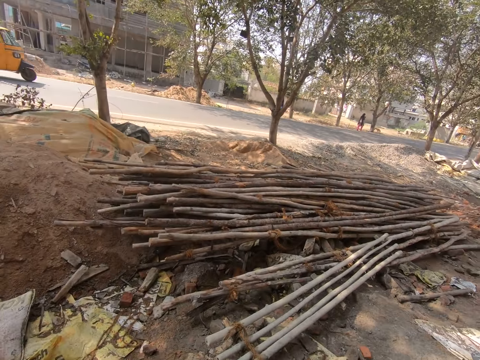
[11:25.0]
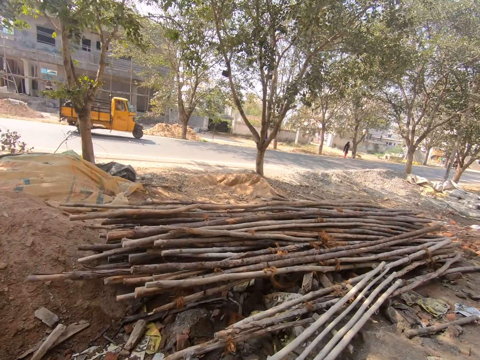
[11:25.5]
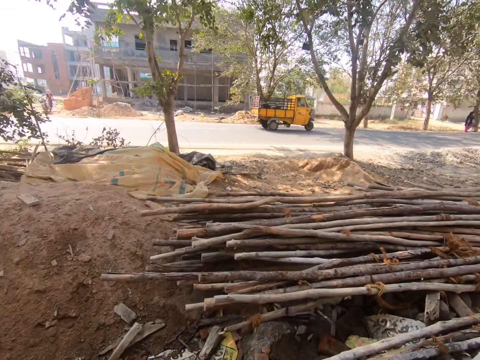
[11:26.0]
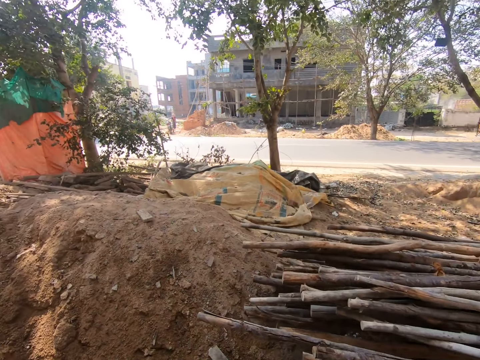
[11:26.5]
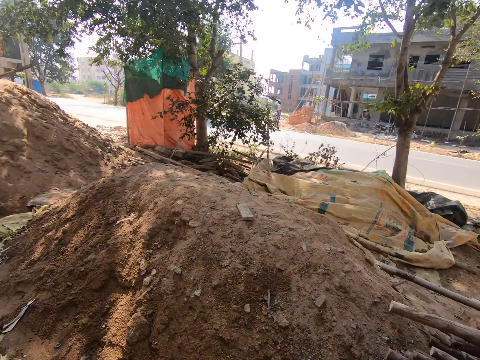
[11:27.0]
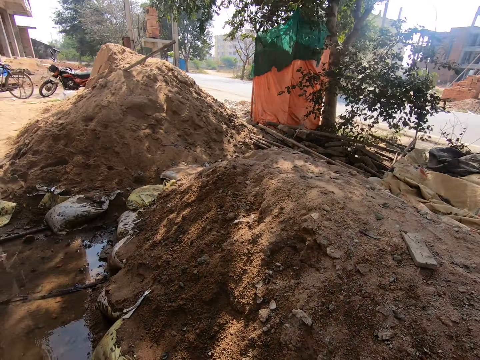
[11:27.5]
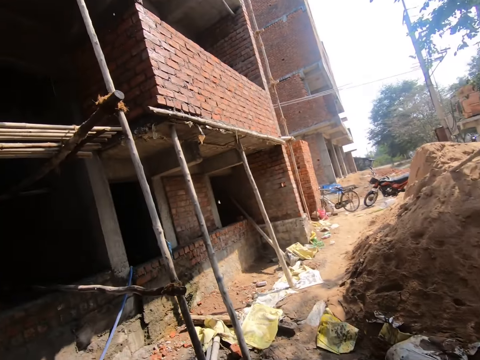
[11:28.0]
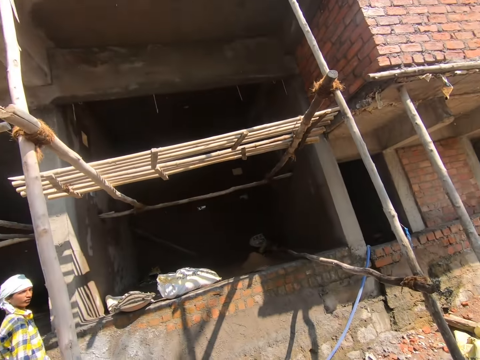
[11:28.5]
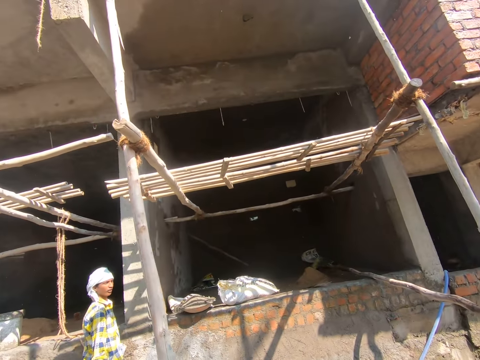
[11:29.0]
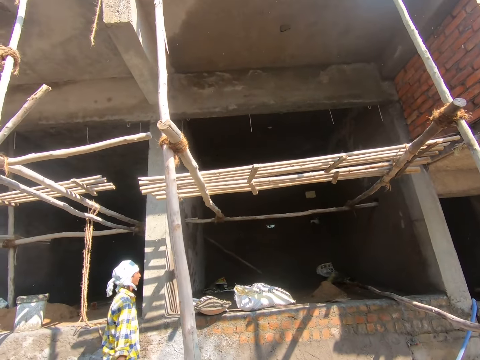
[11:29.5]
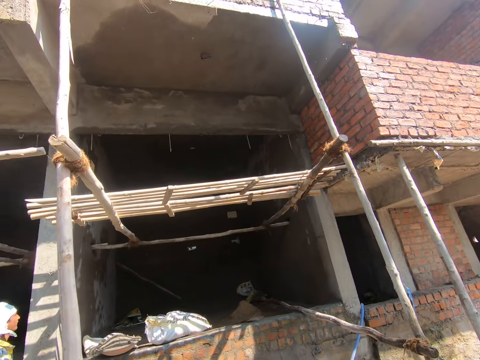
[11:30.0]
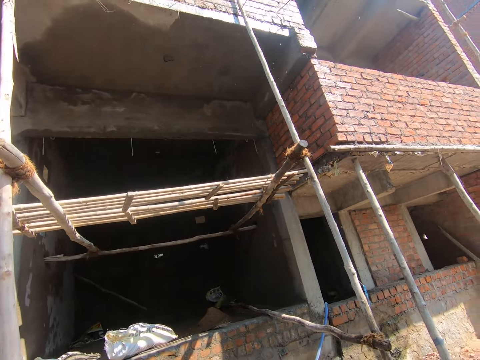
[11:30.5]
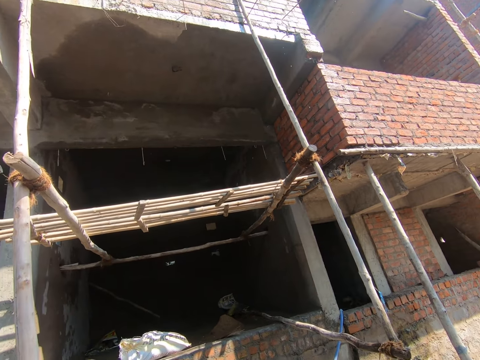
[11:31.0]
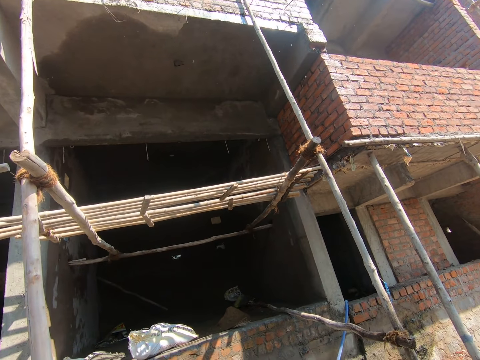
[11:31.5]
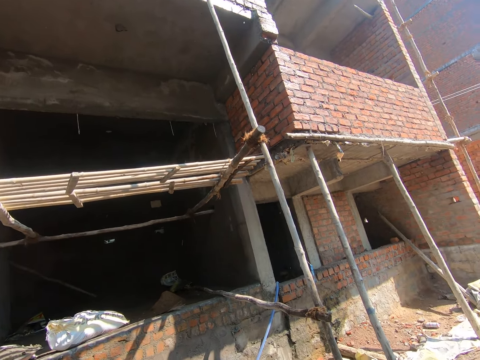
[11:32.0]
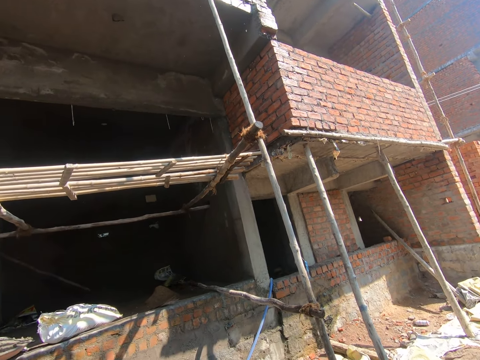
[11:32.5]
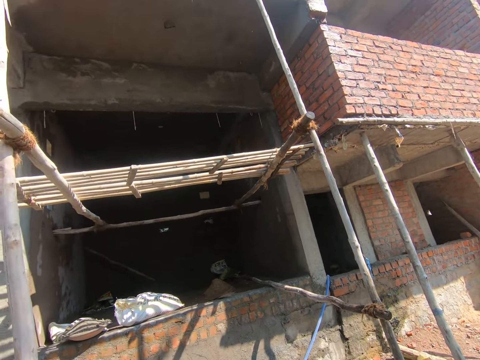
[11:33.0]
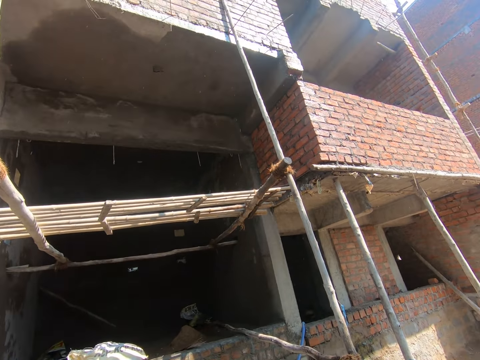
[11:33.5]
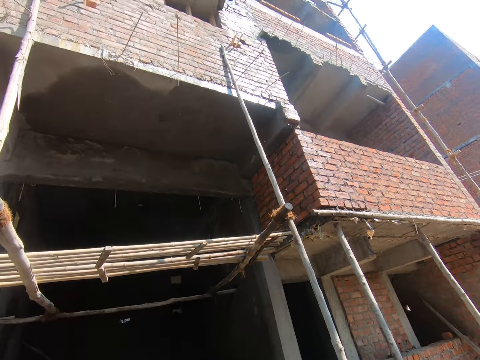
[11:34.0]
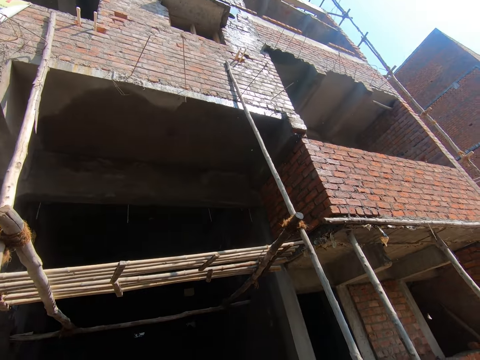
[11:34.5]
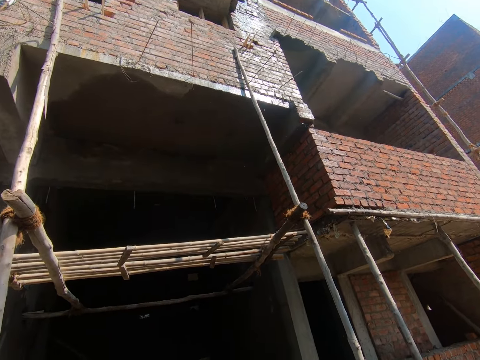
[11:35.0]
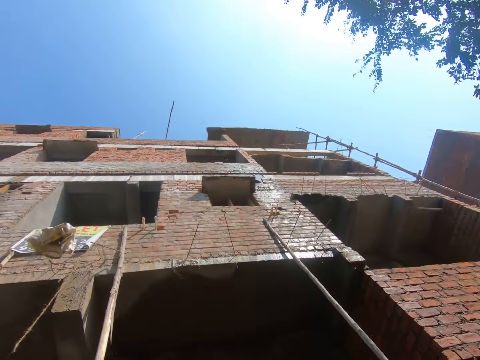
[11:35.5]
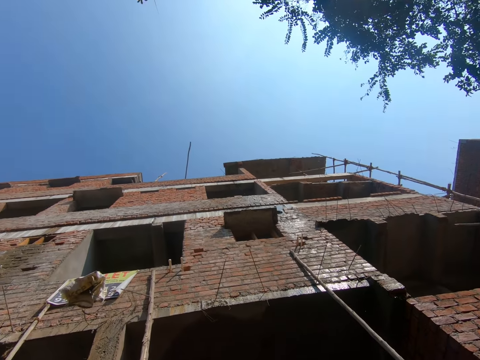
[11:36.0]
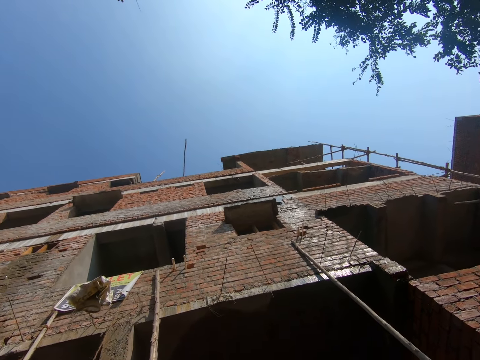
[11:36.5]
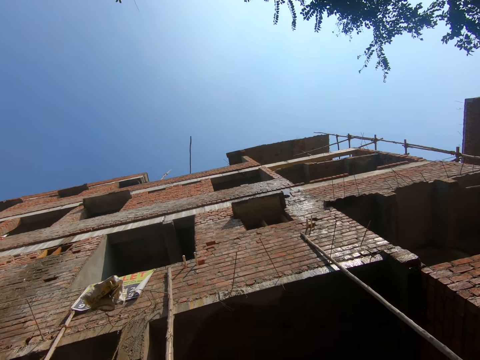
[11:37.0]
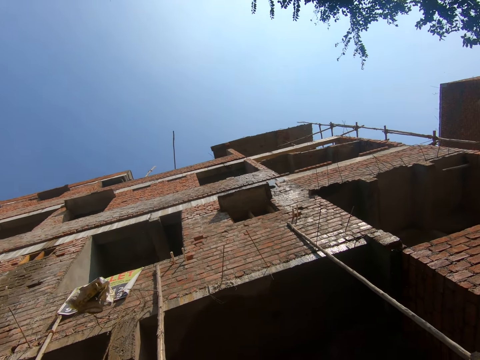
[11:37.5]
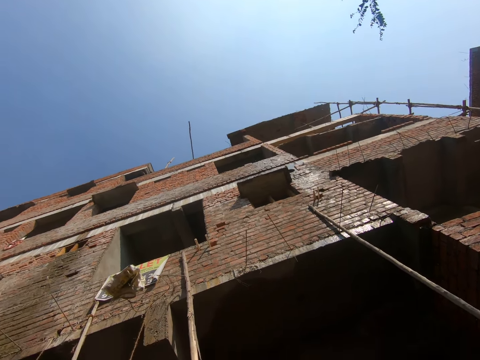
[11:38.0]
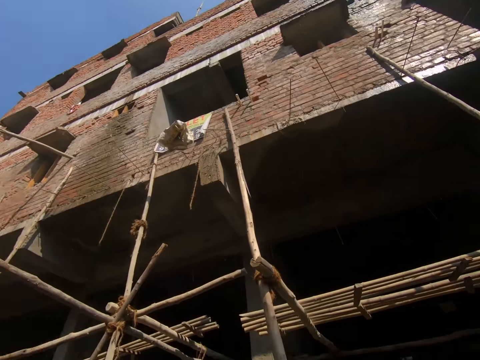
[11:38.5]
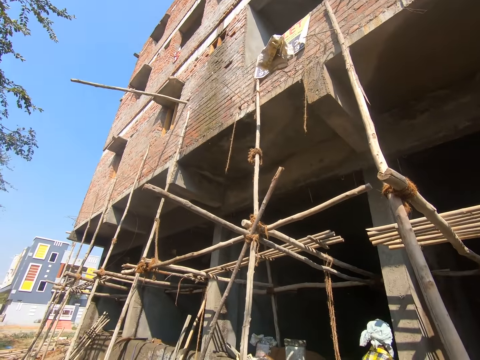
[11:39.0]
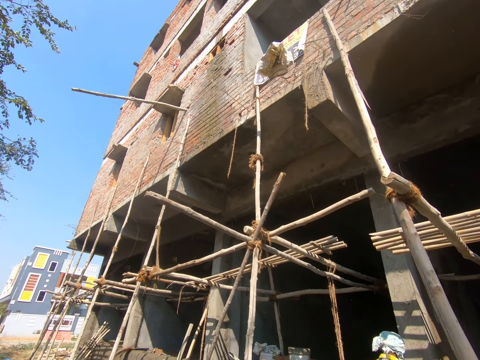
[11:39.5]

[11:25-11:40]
The camera wearer walks around. They converse with a man. They look around the construction site.

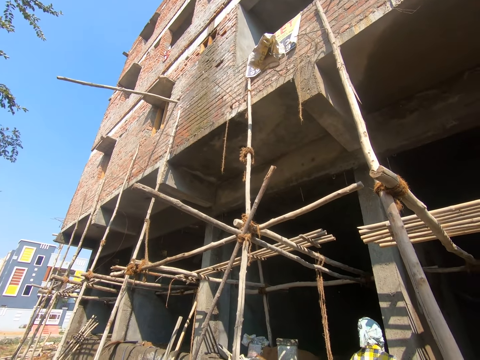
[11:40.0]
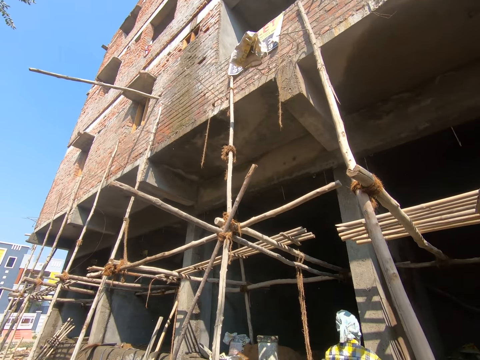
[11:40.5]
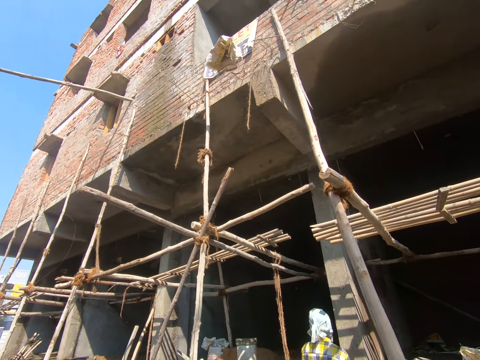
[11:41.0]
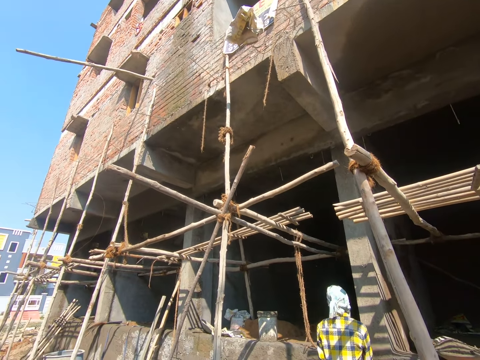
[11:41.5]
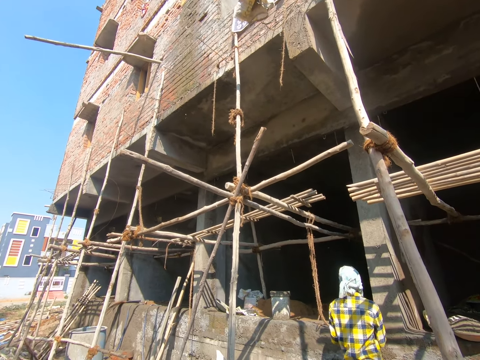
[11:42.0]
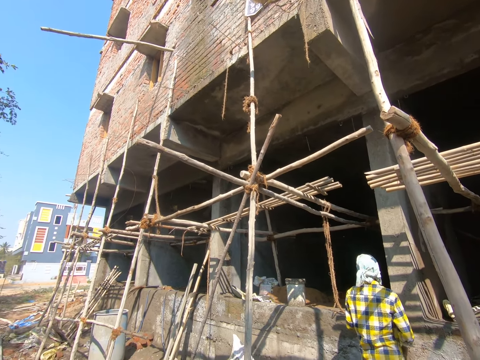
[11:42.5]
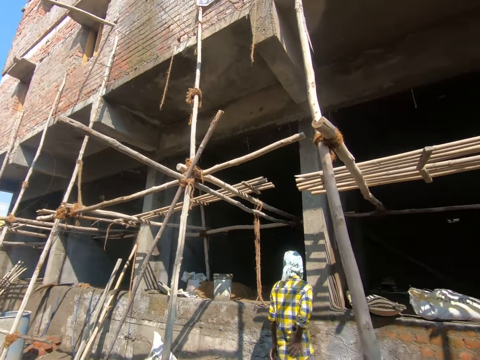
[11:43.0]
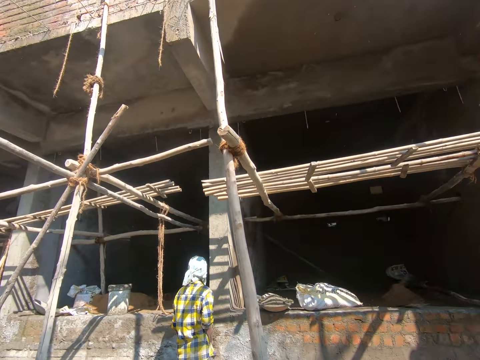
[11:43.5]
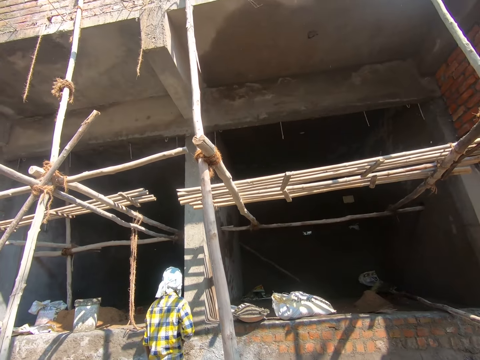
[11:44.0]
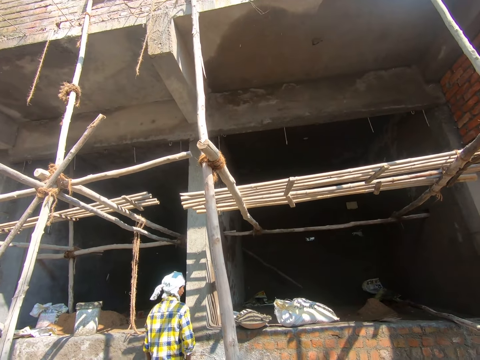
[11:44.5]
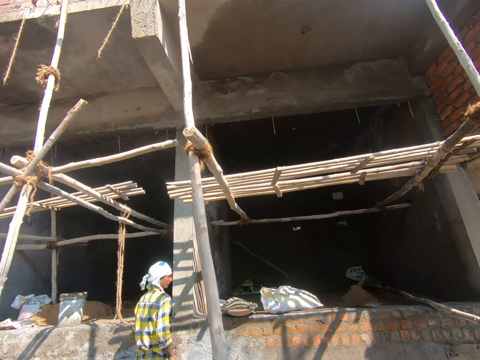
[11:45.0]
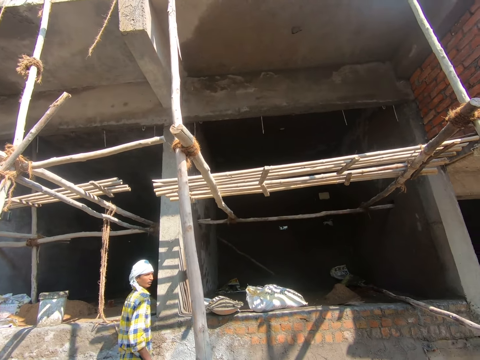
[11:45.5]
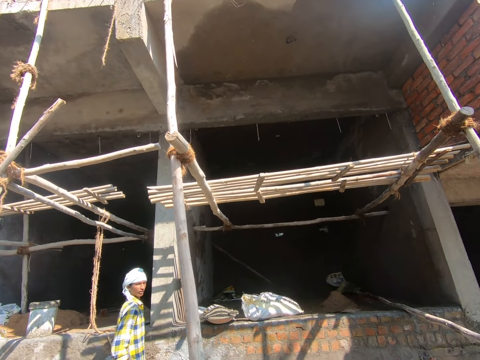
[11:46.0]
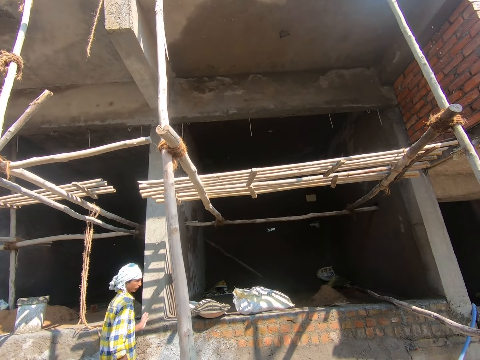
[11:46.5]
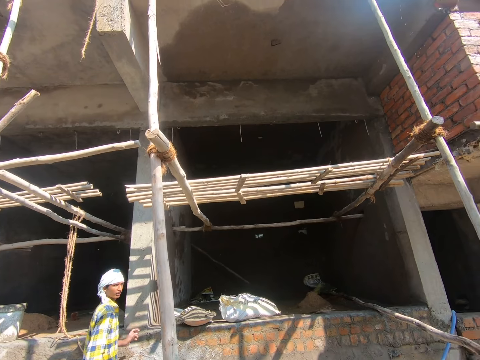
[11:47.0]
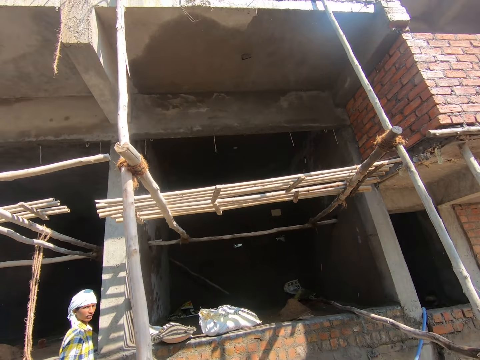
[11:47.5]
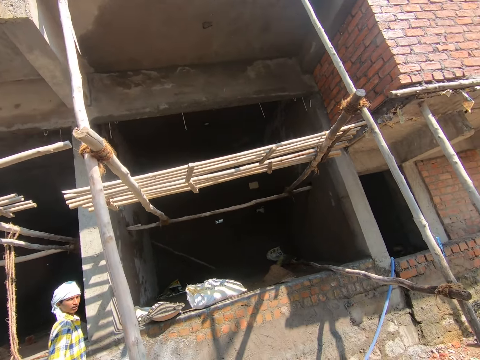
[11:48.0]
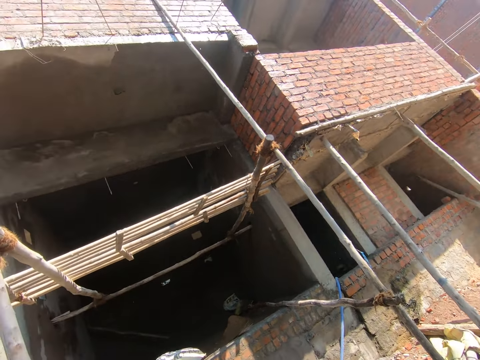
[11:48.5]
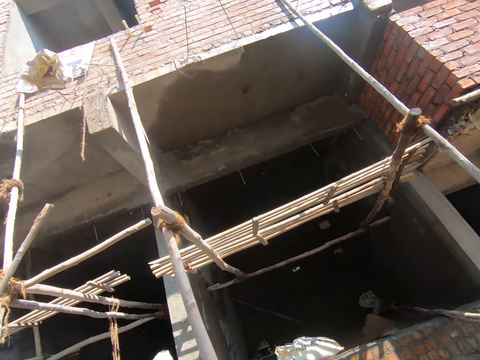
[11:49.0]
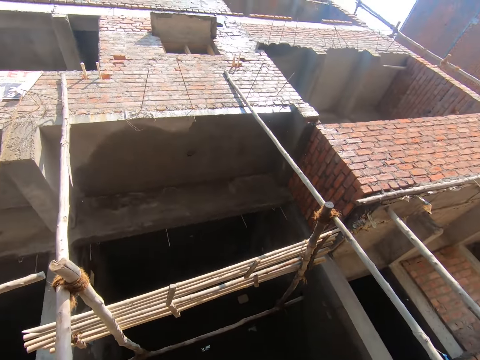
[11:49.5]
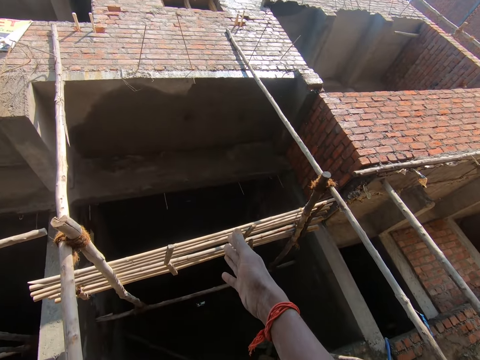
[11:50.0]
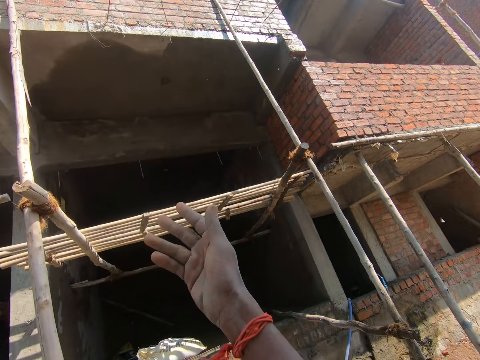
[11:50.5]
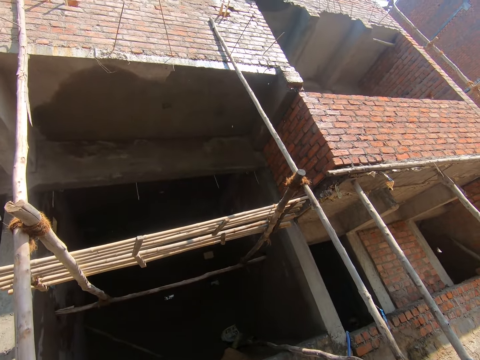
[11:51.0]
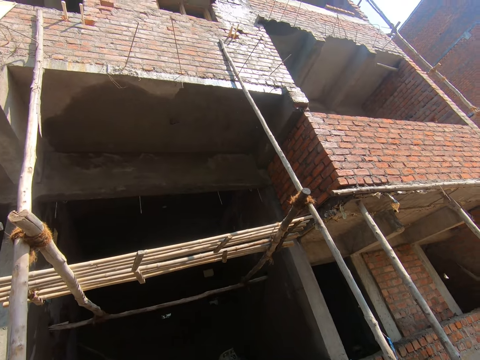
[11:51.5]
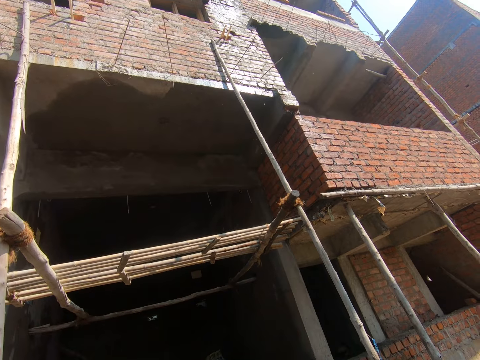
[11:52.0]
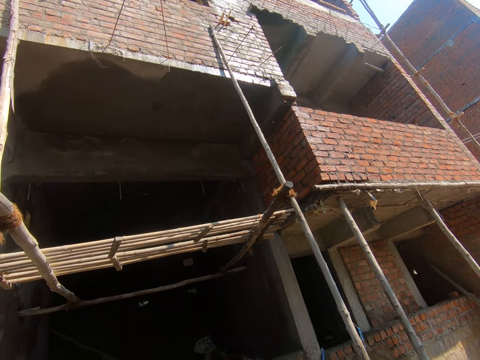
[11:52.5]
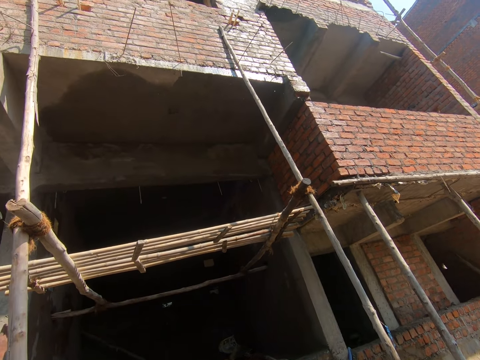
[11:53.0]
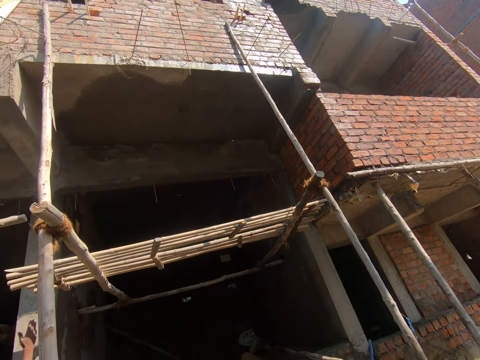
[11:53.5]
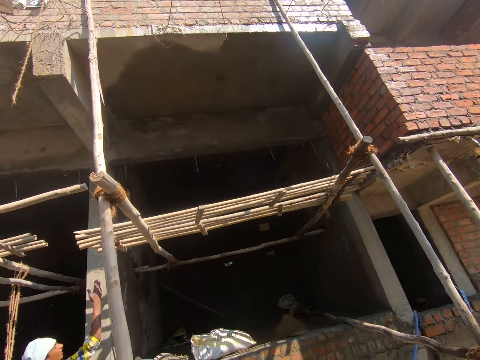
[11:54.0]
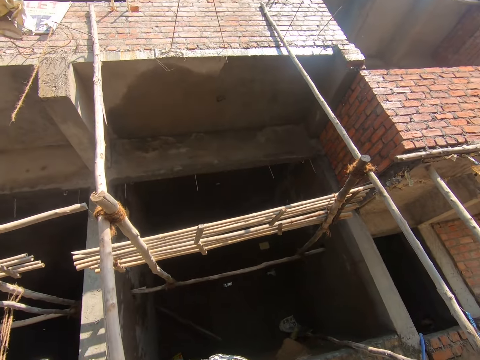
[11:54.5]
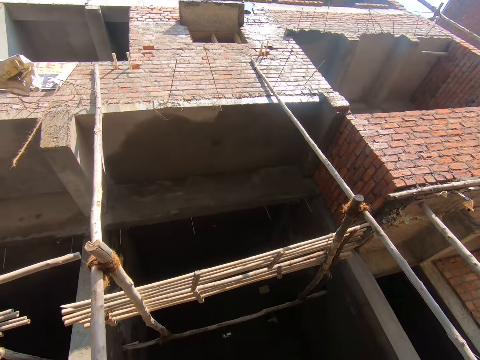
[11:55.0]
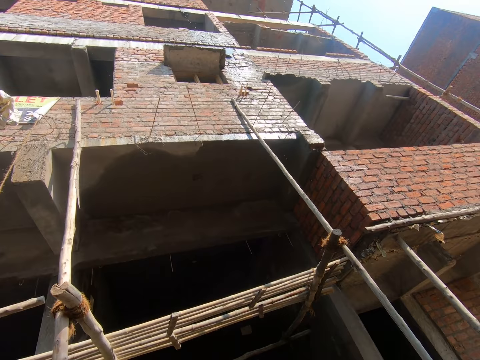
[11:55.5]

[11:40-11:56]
The camera wearer converses with a man. They point around. They look around.
